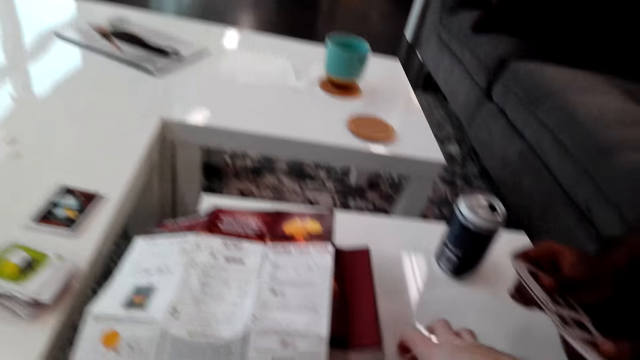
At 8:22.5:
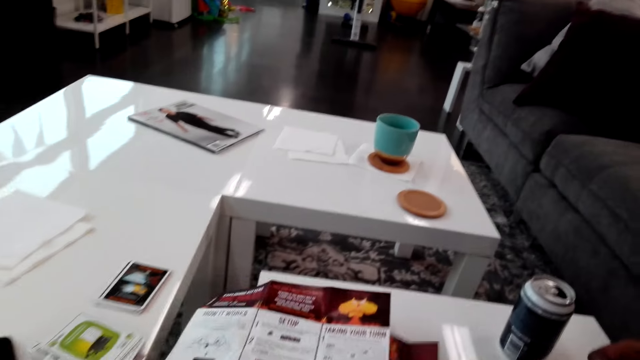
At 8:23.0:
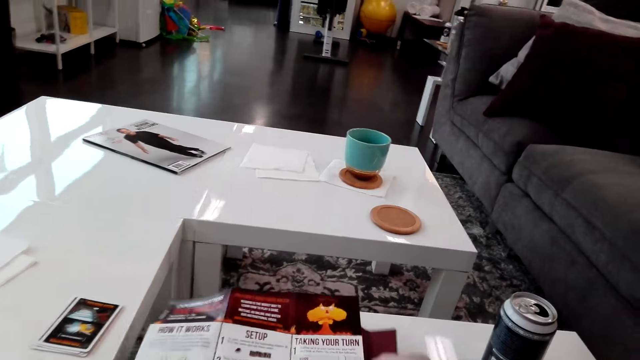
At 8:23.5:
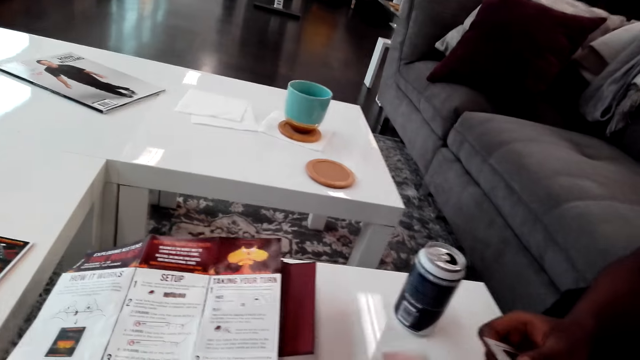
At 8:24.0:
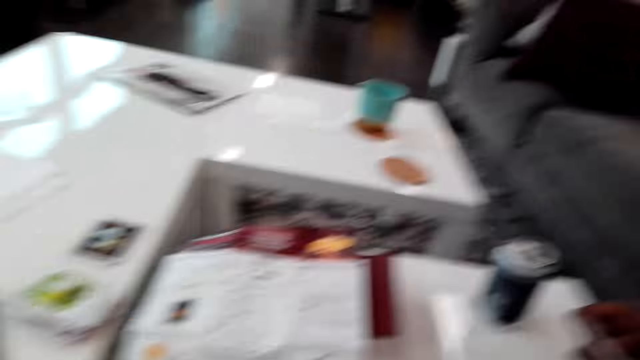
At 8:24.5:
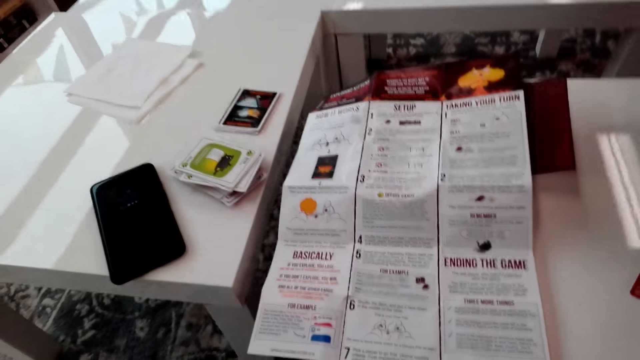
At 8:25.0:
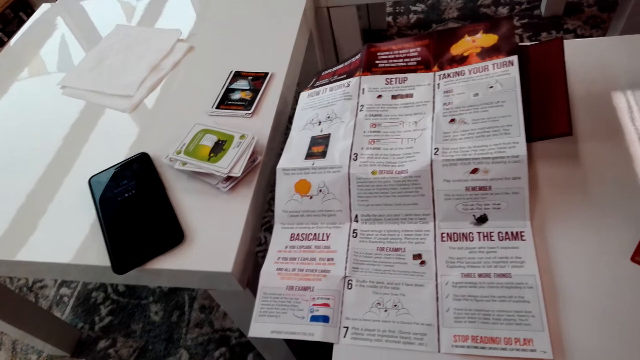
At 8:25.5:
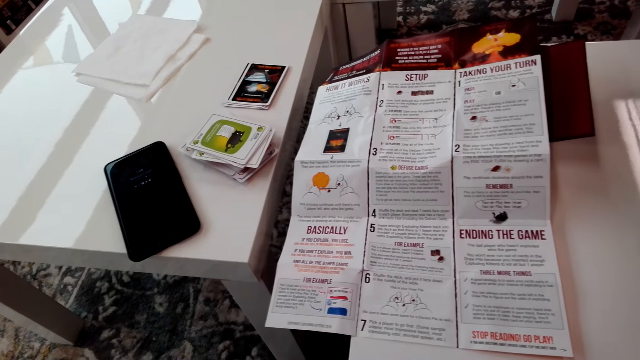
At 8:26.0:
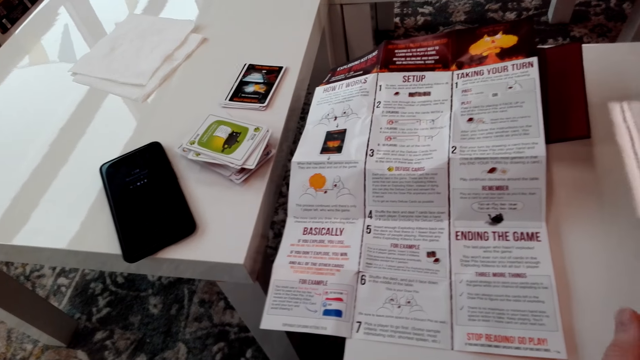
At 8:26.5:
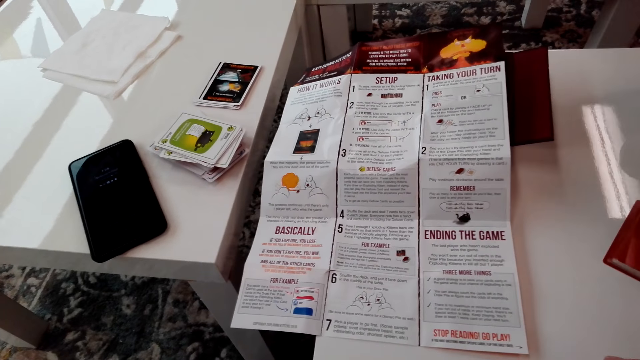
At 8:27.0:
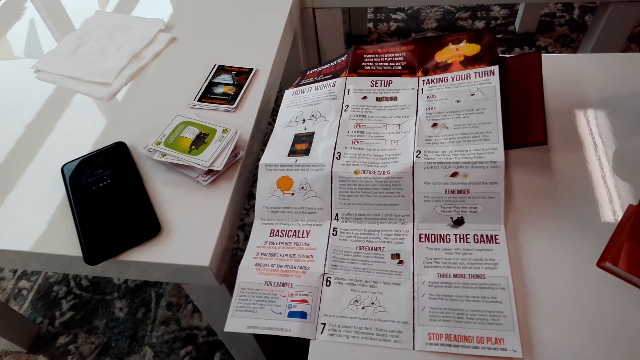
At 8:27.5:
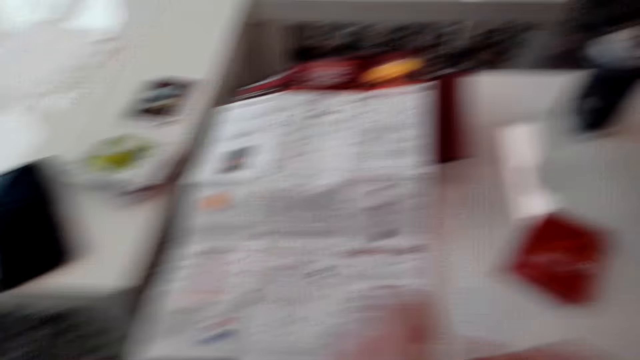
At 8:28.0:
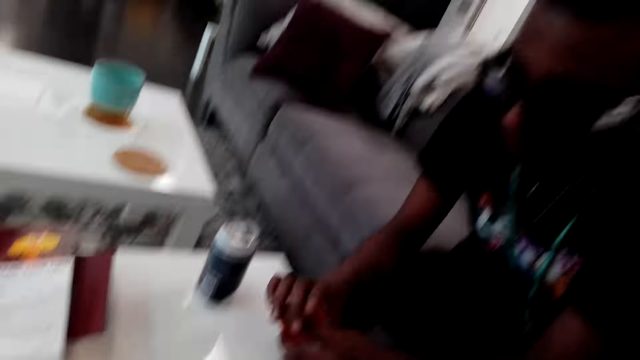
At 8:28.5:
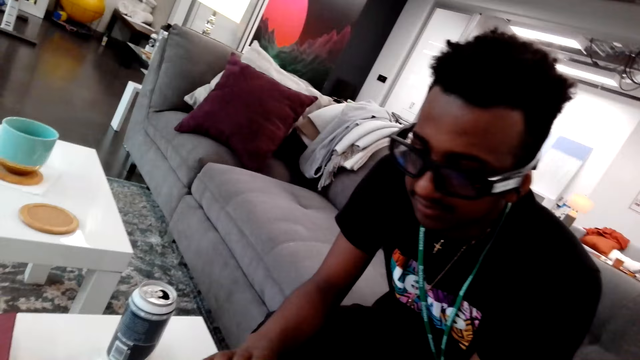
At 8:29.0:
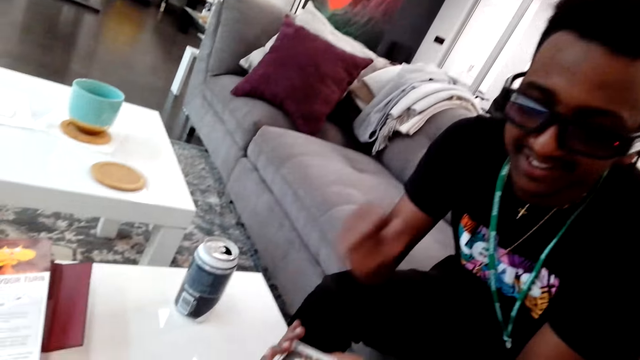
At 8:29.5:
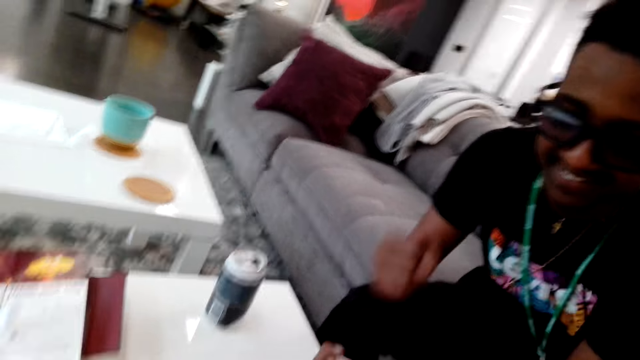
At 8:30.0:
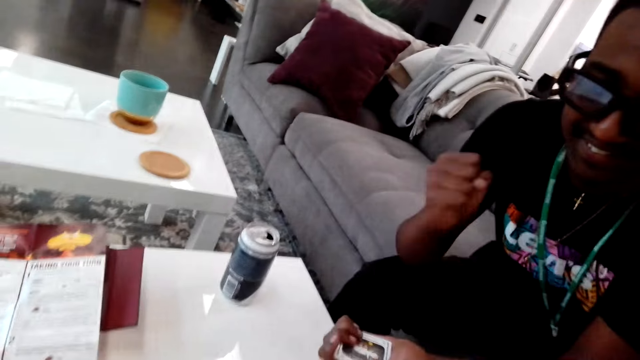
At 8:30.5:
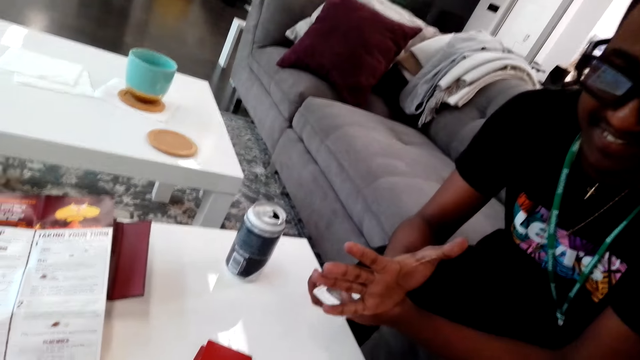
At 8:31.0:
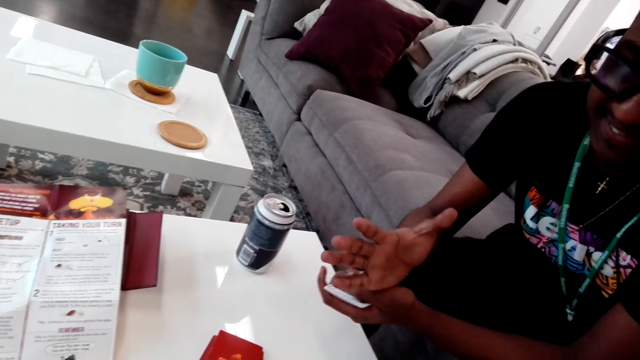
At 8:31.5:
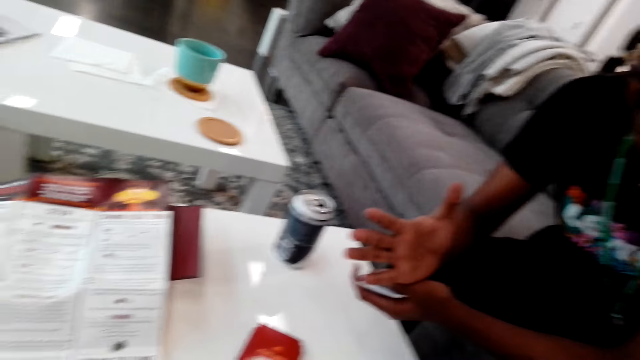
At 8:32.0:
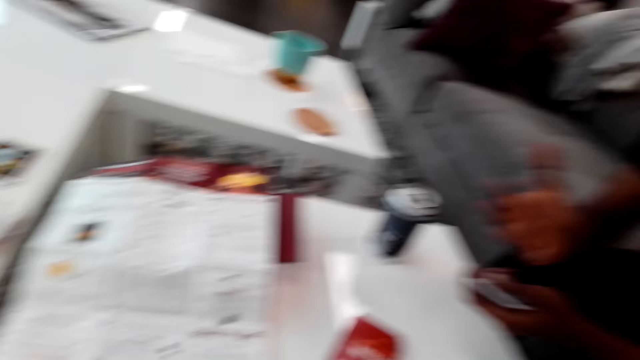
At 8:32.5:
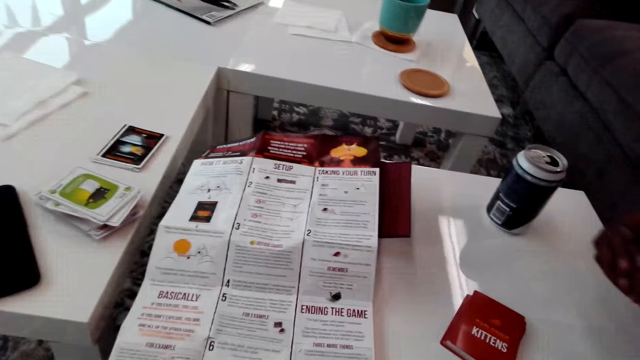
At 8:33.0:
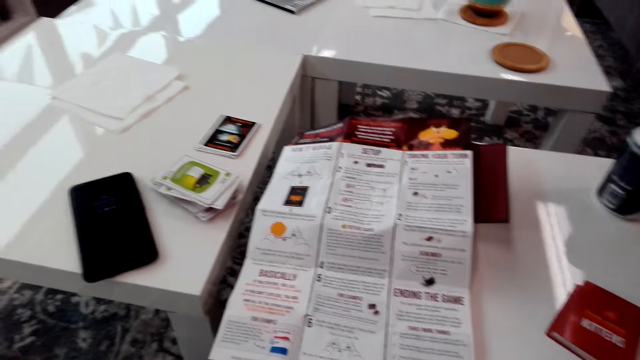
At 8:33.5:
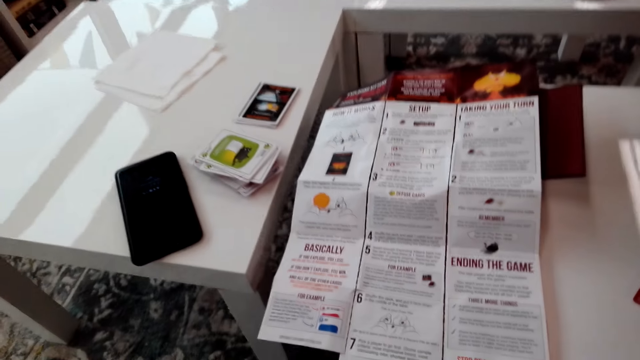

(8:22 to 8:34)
The camera wearer picks up the card. They look around. They talk to a man.

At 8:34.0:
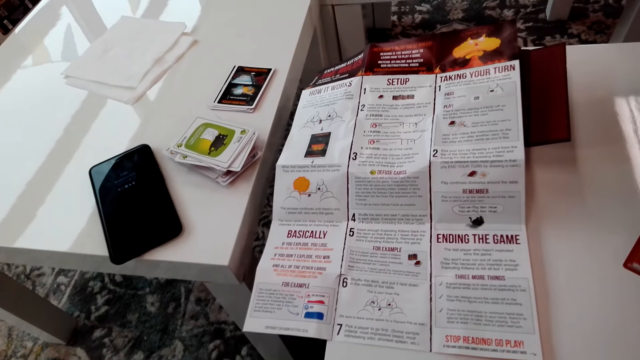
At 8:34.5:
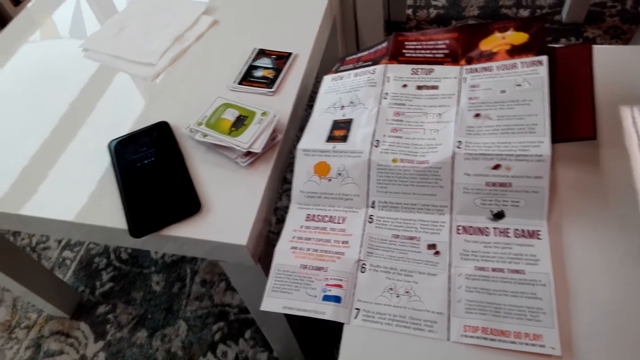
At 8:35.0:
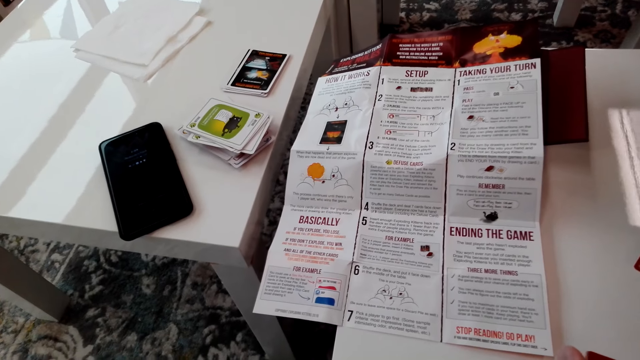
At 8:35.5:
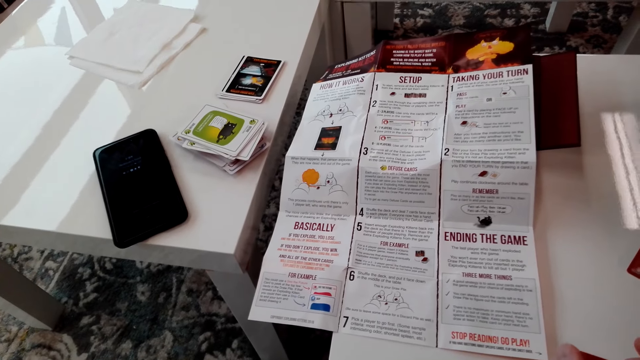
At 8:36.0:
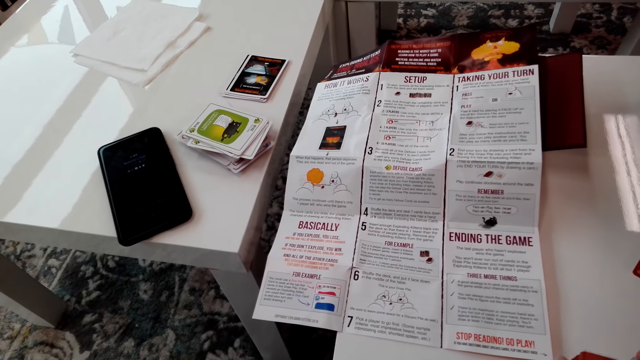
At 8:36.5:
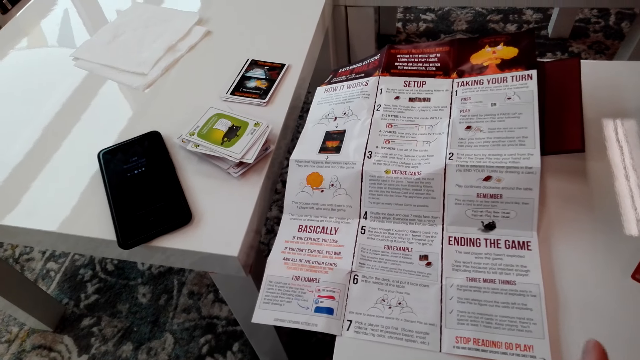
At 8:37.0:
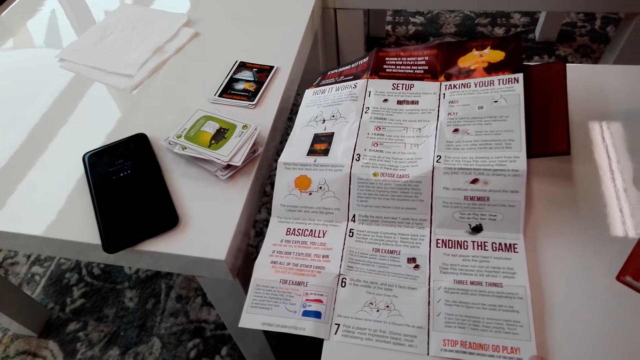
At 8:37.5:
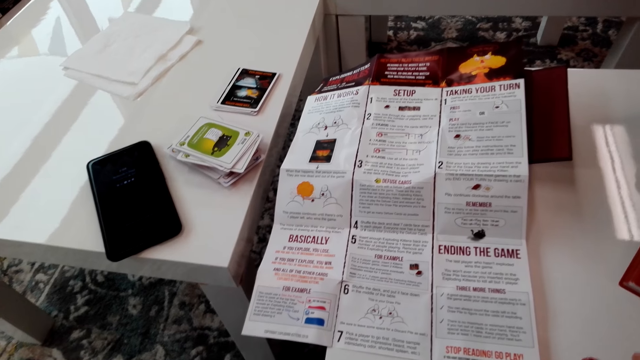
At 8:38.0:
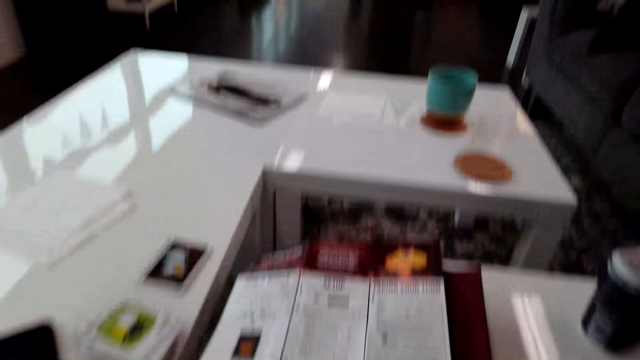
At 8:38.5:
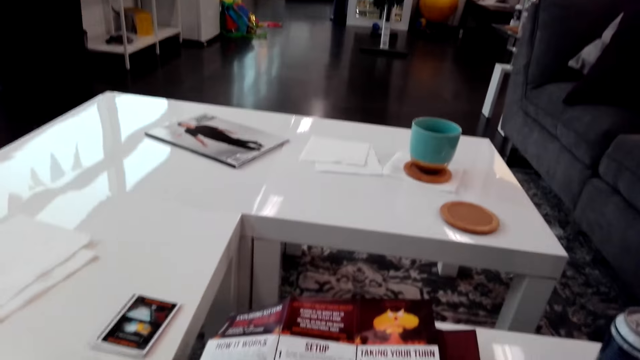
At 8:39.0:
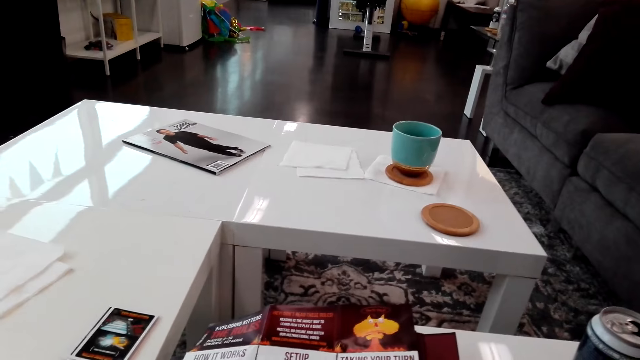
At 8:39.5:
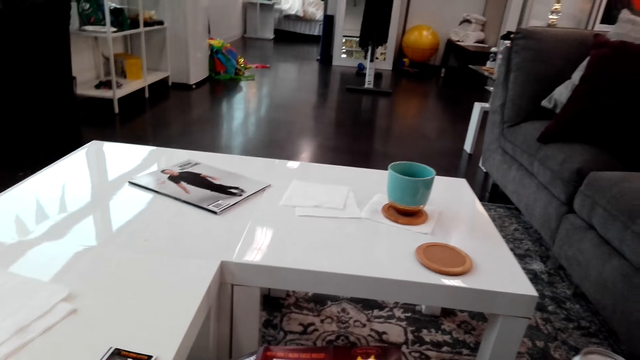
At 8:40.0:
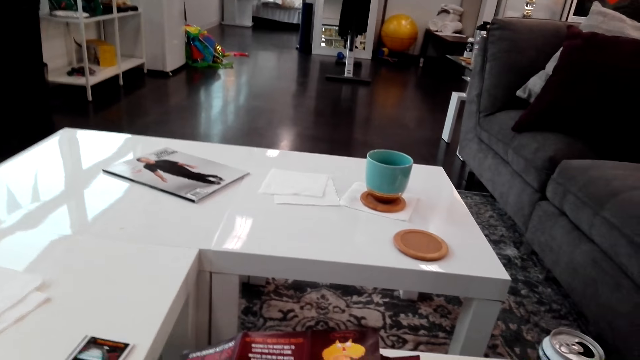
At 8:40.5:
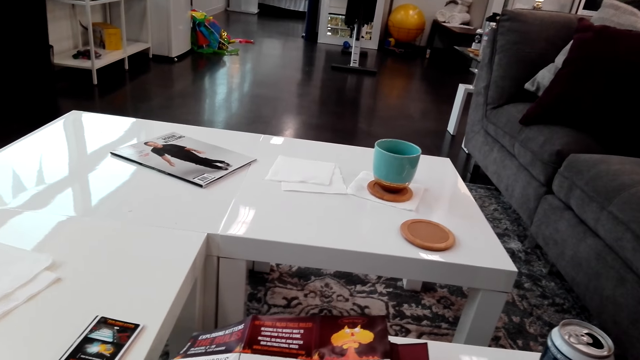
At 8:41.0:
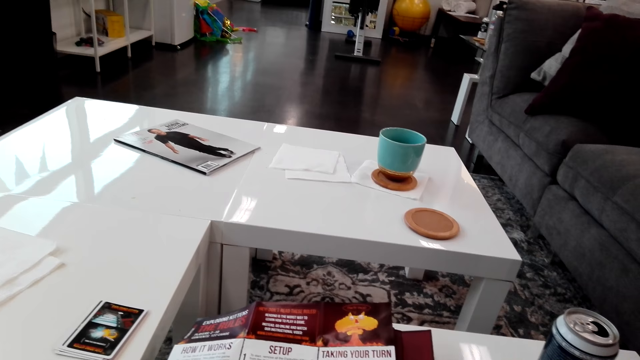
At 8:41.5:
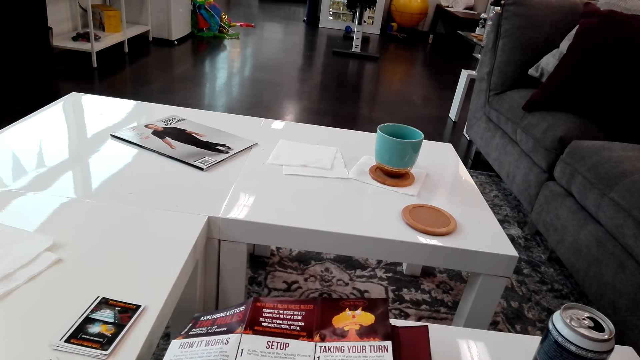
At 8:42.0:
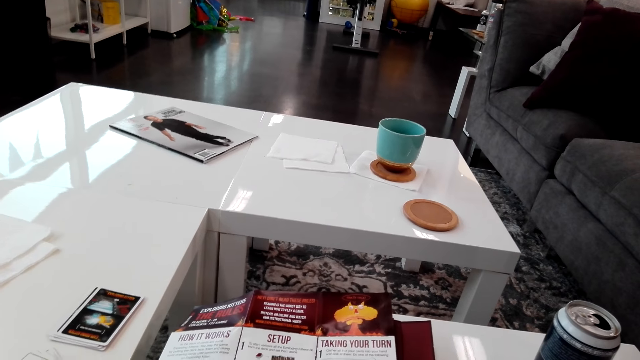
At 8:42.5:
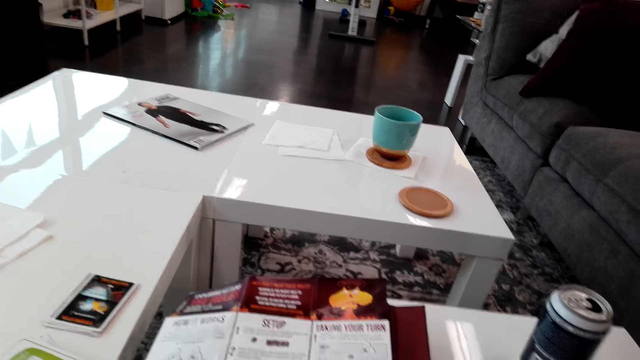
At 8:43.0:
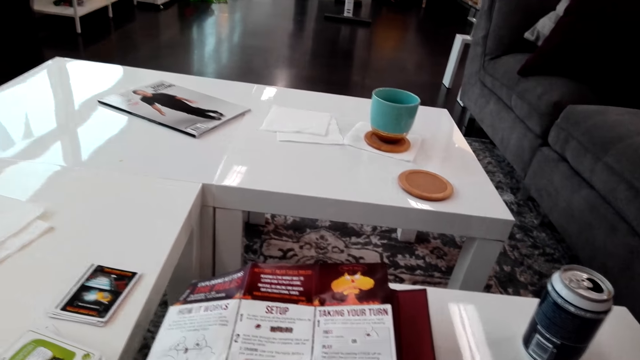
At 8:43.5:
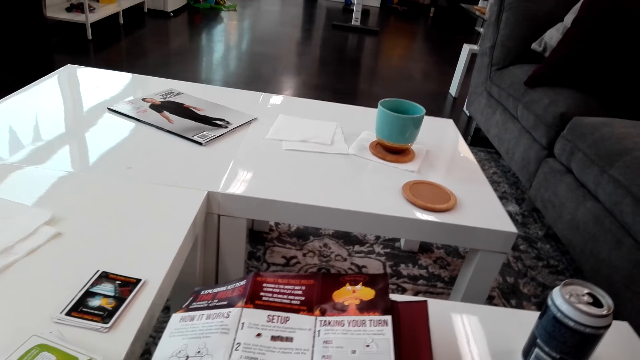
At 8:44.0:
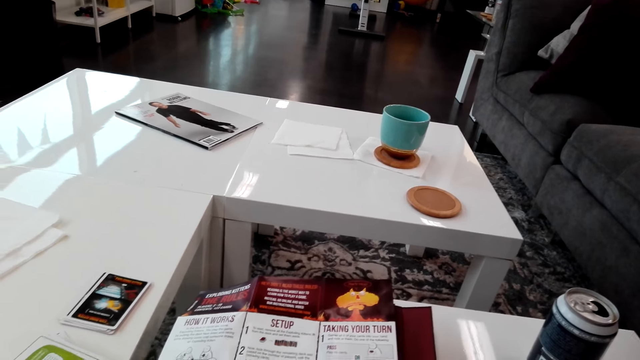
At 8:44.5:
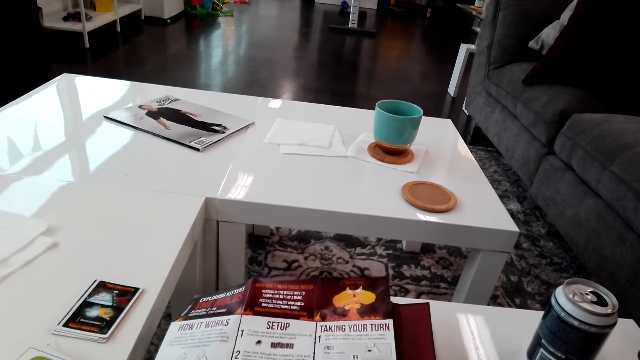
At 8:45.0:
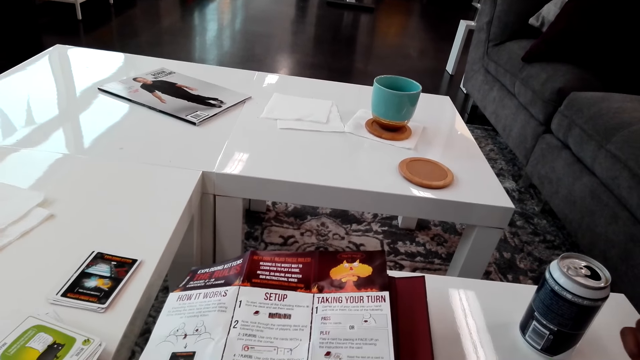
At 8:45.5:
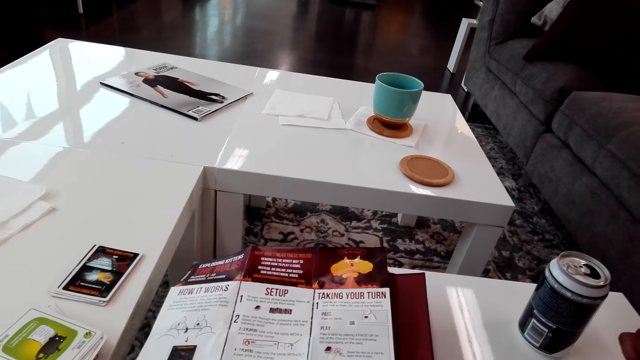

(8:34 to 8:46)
The camera wearer reads a paper. They look around. They read the paper.
